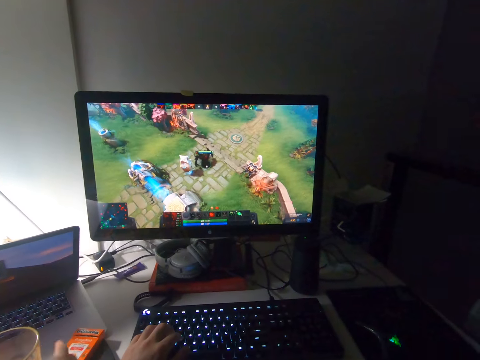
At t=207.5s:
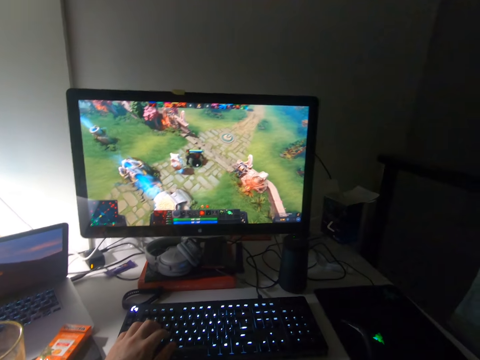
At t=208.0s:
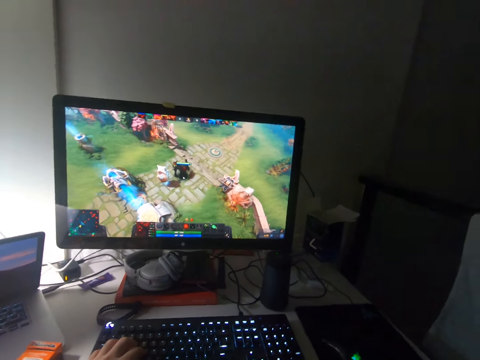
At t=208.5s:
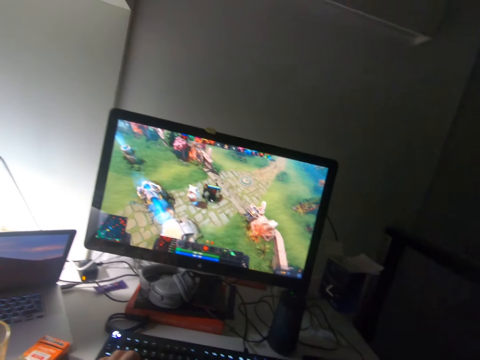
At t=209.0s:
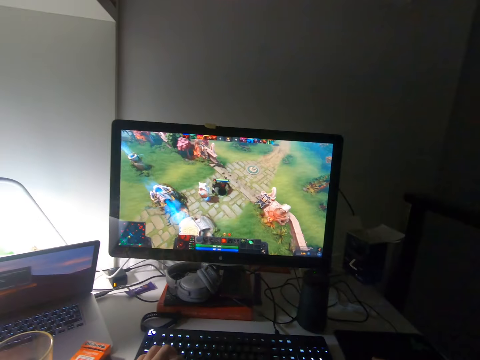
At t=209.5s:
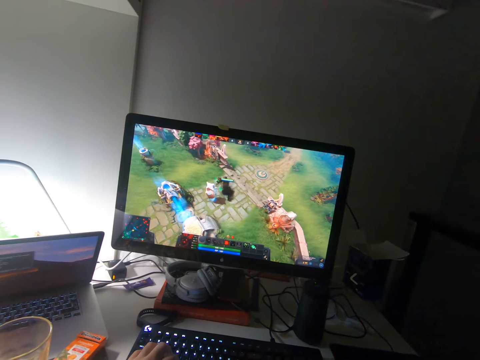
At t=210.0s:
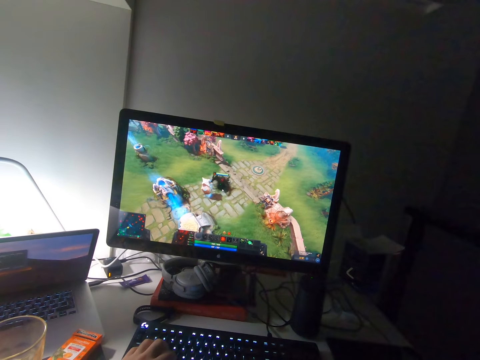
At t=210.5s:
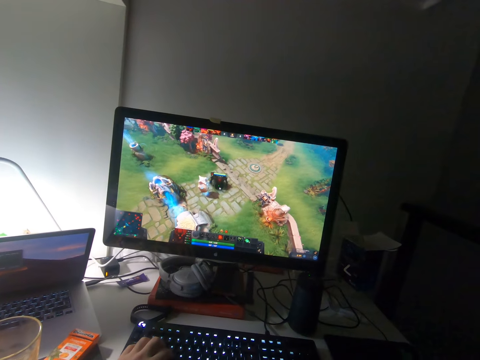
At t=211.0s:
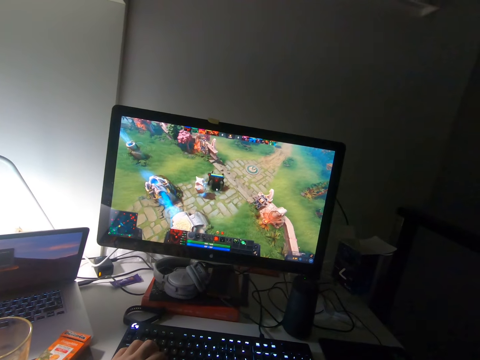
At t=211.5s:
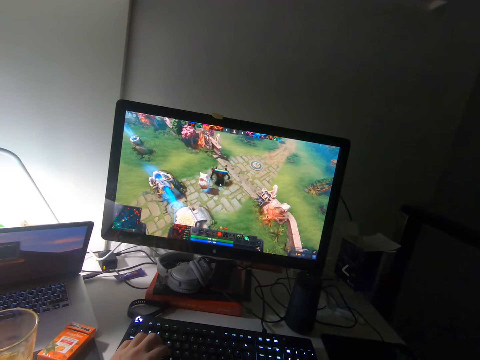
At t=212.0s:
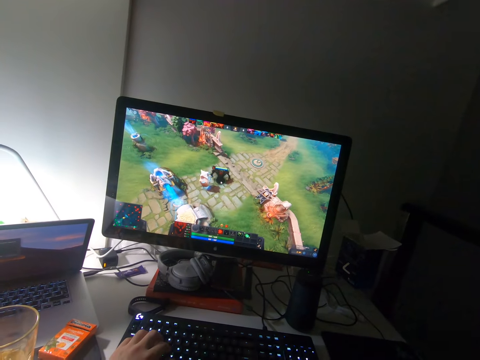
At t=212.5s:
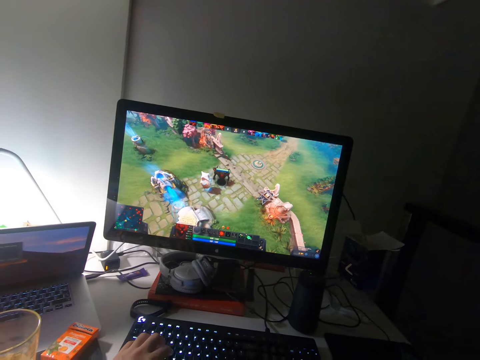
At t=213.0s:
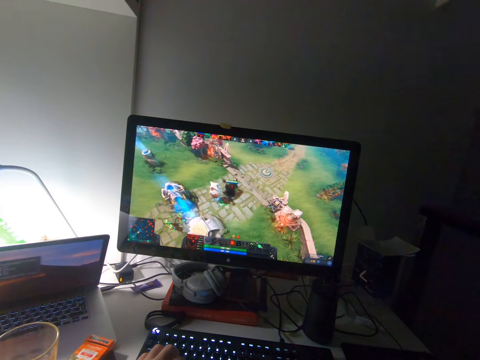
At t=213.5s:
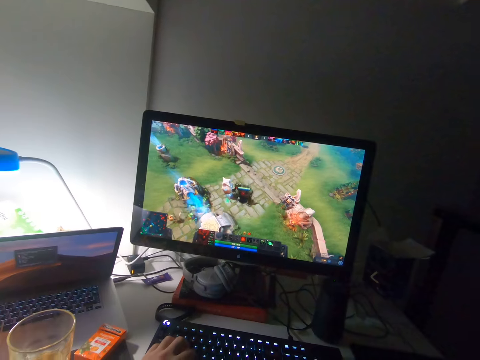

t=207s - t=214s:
The camera wearer continues playing the video game on the desktop computer with the keyboard and mouse on the table.

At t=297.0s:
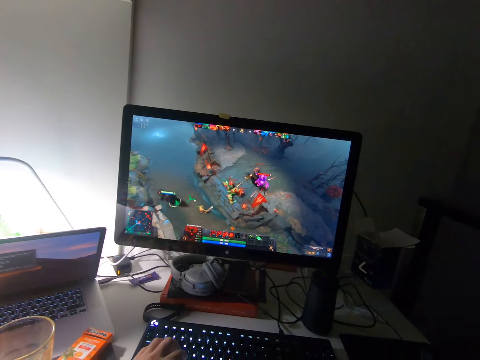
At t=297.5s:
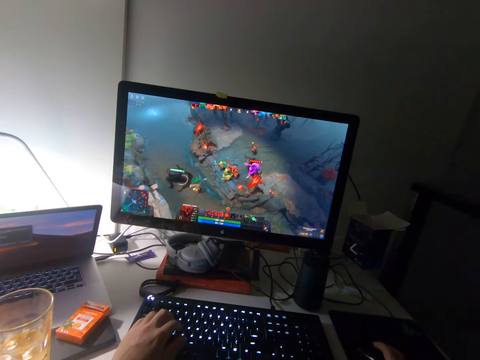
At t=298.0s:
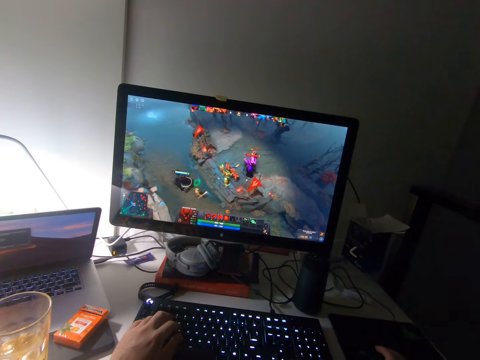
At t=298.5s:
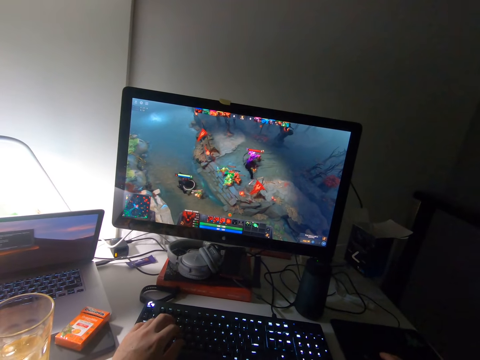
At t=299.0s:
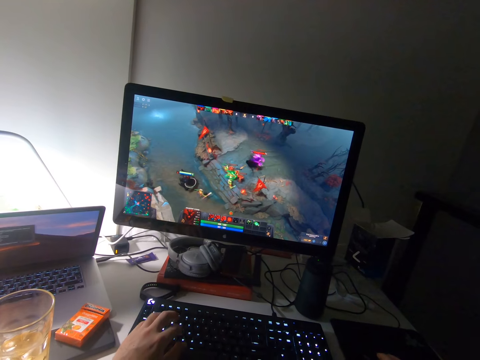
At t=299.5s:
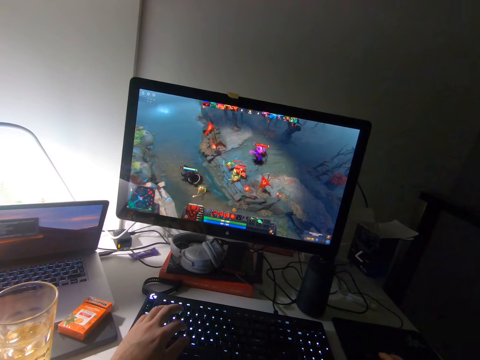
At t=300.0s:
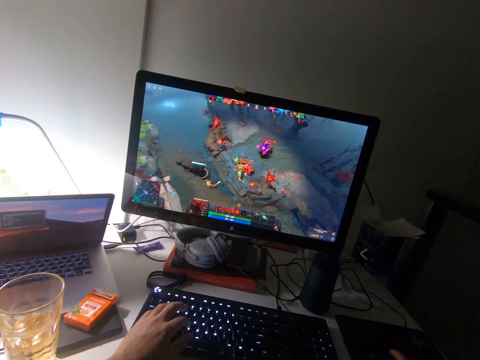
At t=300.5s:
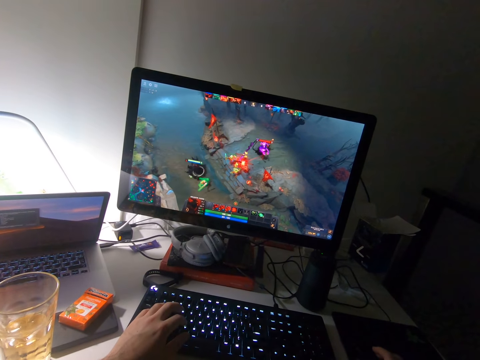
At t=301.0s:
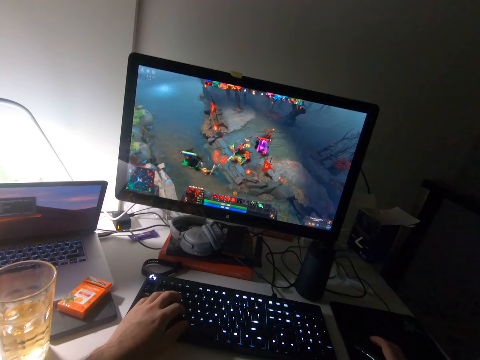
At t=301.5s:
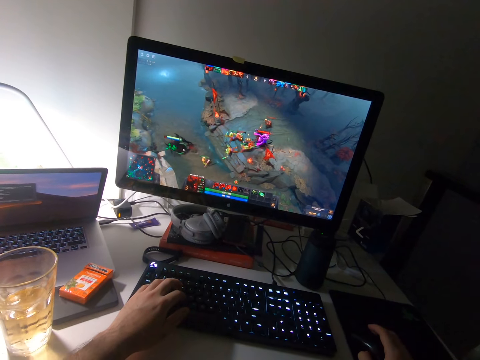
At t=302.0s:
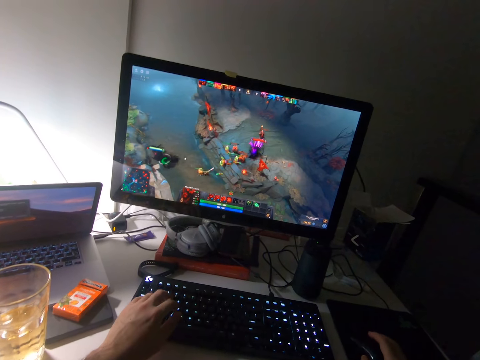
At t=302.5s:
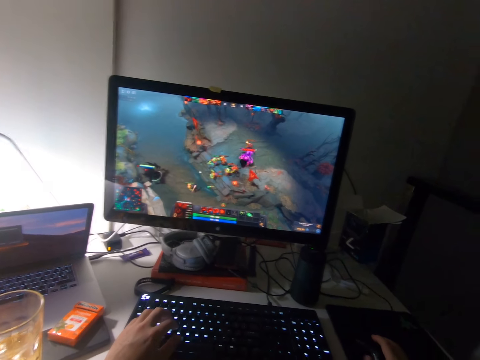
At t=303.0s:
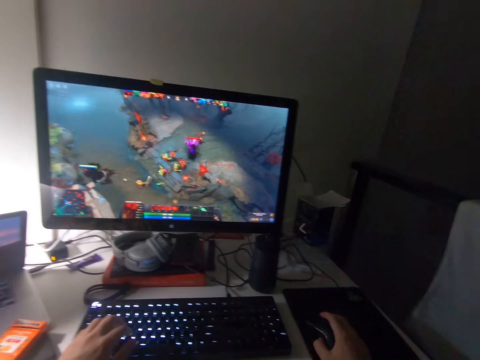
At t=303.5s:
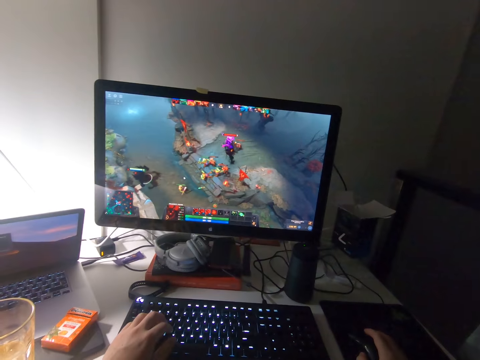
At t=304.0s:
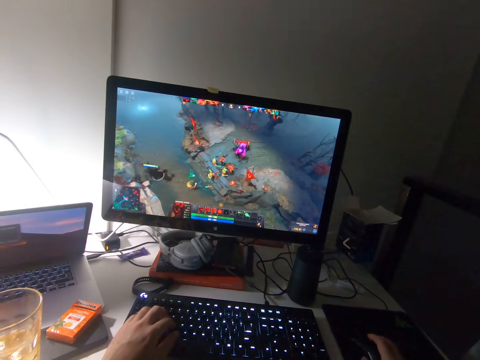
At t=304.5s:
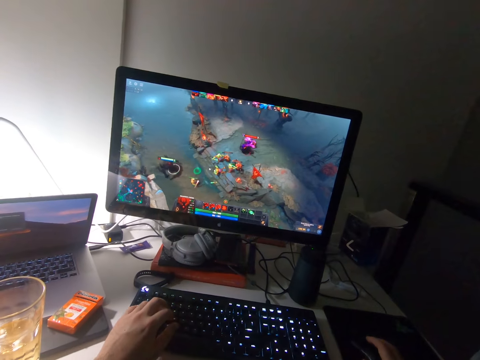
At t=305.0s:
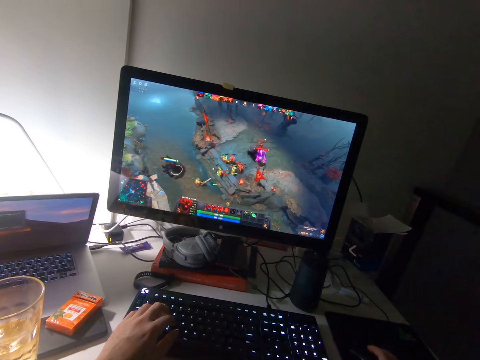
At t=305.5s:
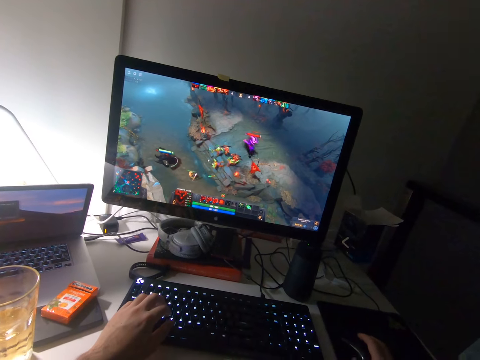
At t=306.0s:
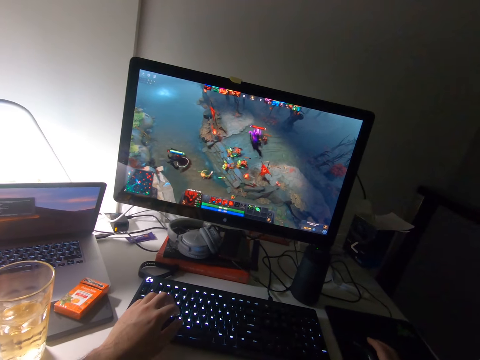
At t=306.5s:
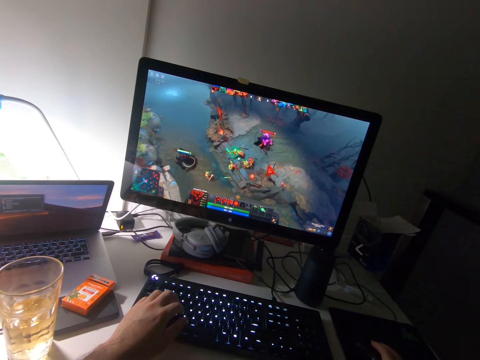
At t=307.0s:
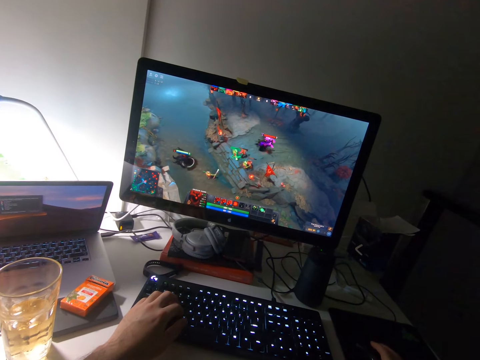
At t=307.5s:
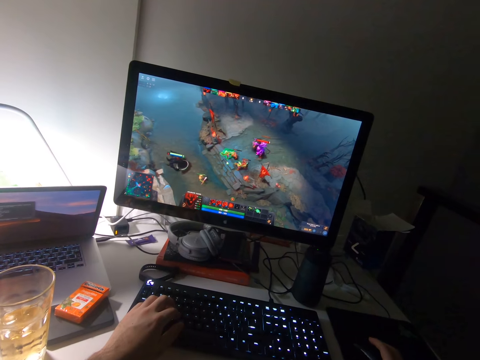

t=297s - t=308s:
The camera wearer clicks on the keyboard. They play a video game.

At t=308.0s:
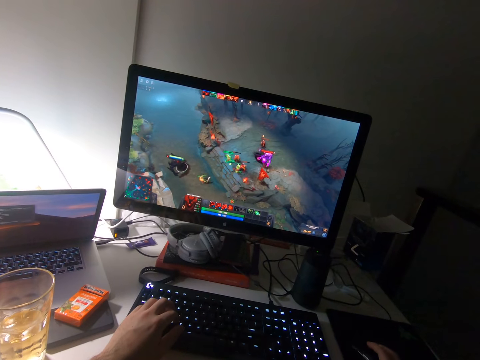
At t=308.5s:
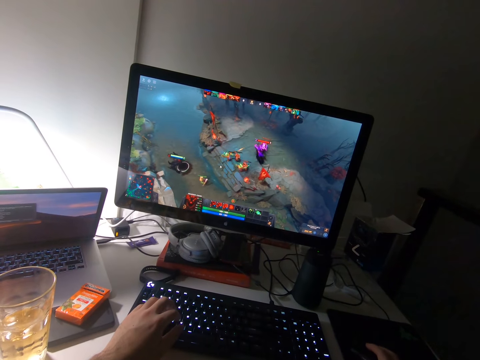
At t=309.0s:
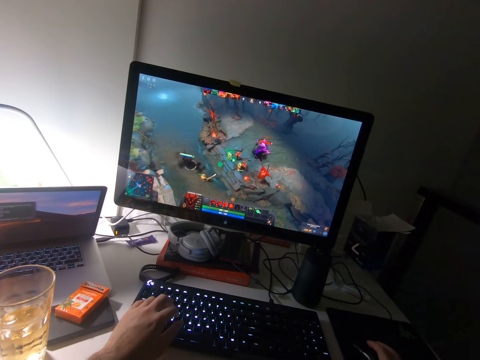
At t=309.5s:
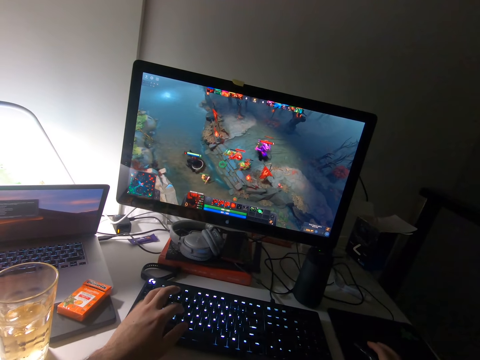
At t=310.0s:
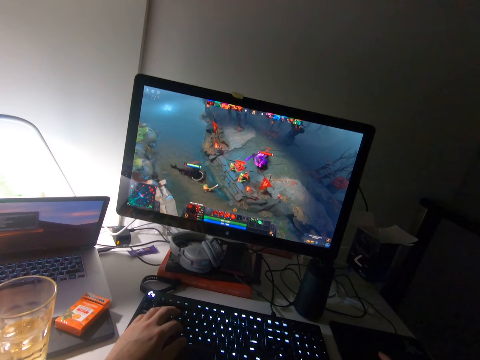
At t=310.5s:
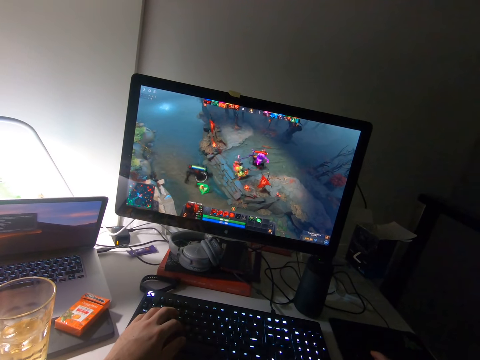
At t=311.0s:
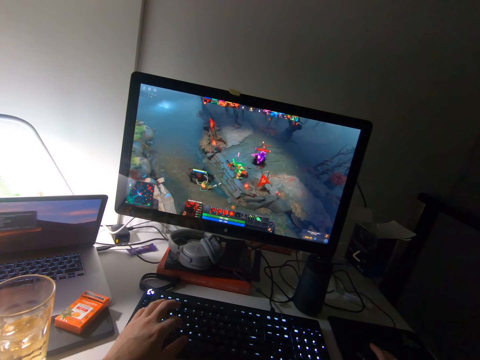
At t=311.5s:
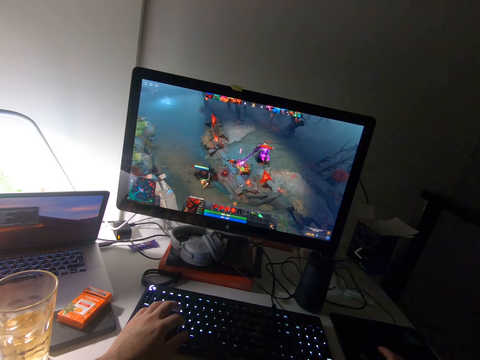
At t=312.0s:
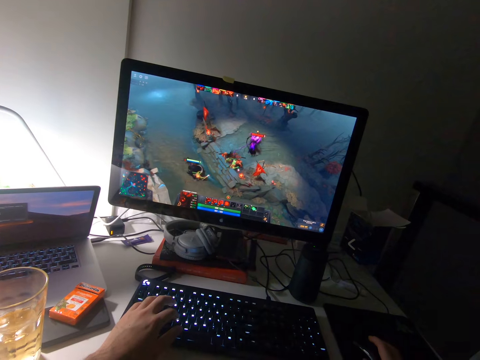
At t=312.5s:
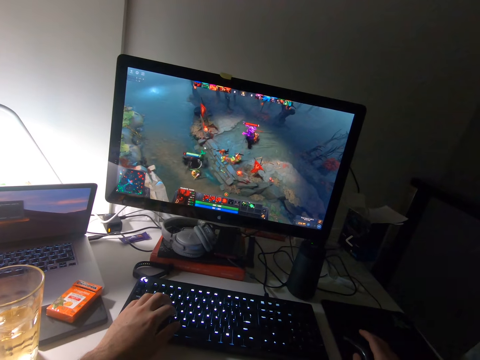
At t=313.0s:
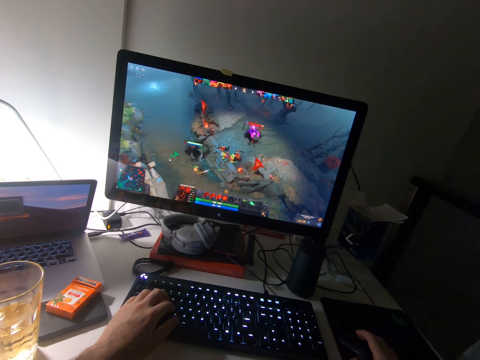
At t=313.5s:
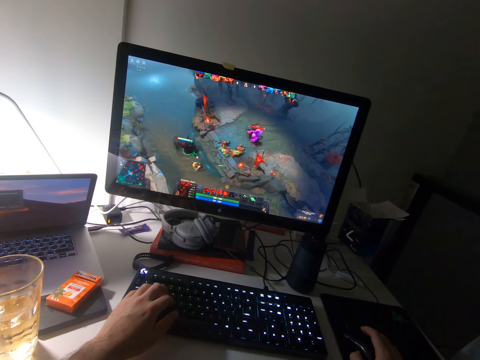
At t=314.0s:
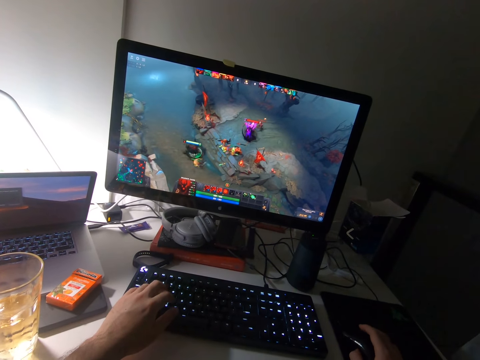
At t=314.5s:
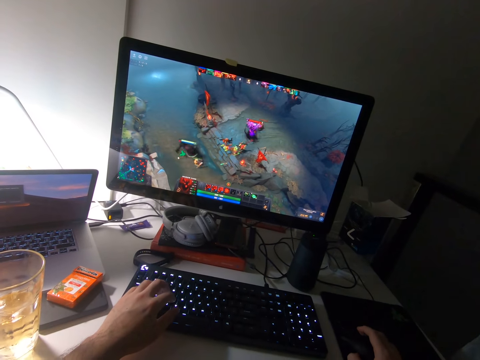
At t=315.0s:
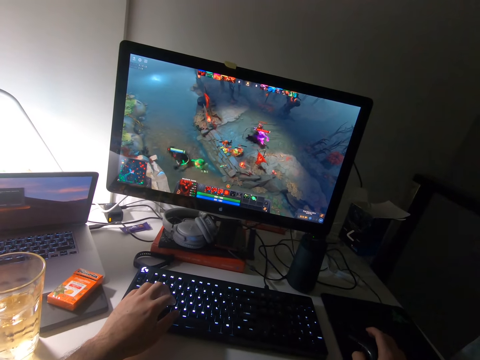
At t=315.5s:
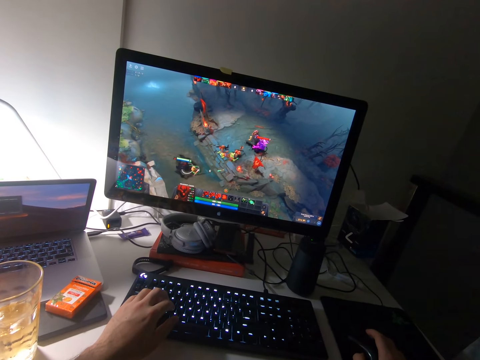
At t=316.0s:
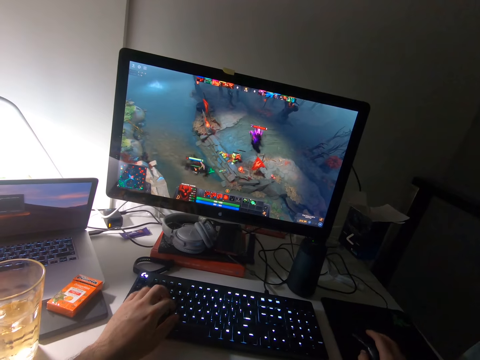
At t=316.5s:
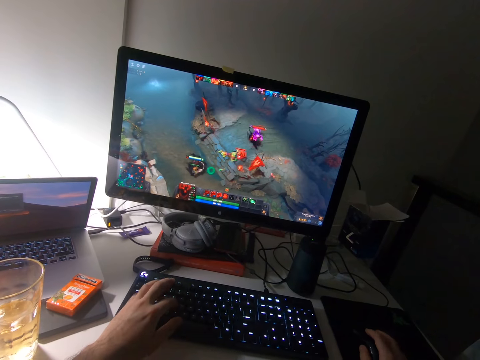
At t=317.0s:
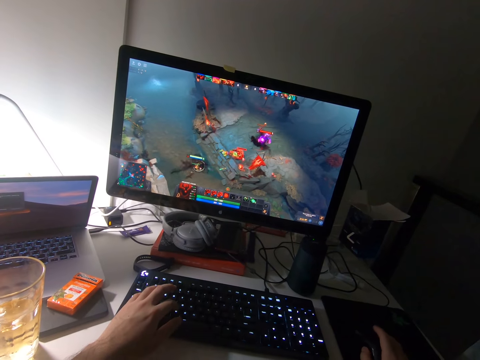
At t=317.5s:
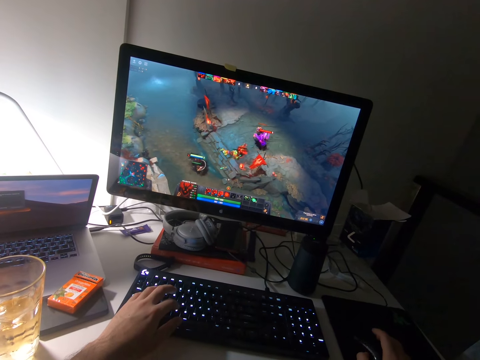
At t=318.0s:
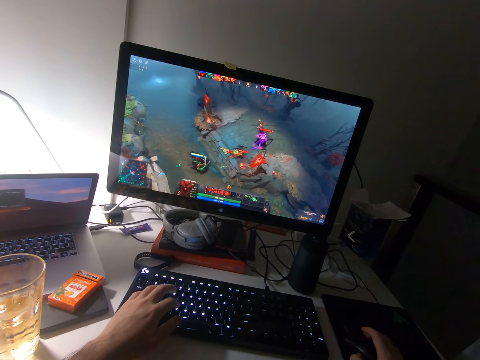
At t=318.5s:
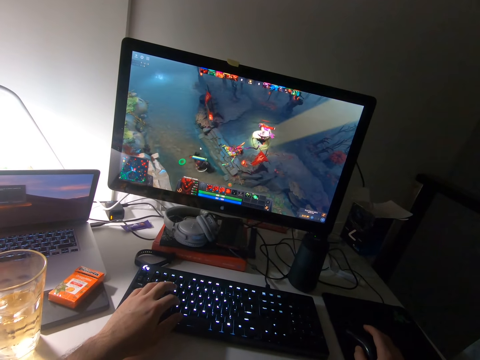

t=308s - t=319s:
The camera wearer clicks on the keyboard.
